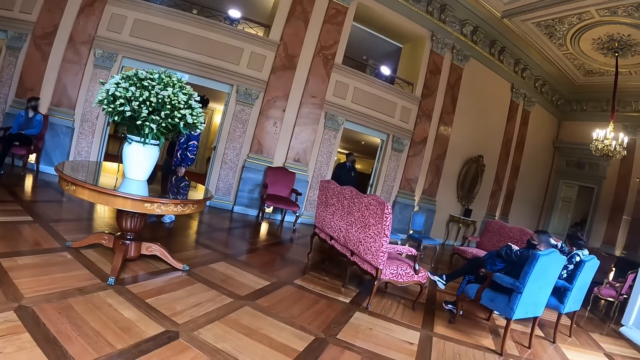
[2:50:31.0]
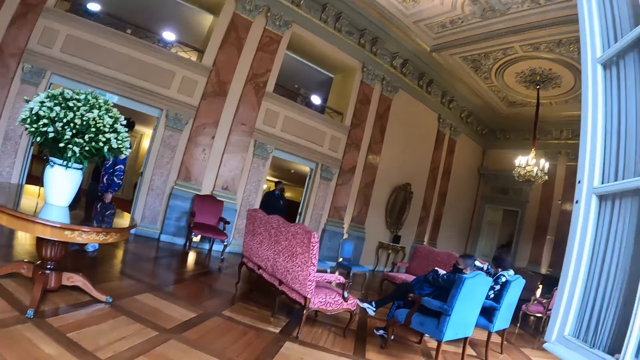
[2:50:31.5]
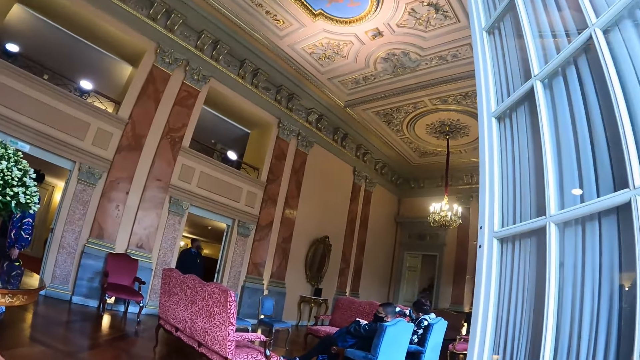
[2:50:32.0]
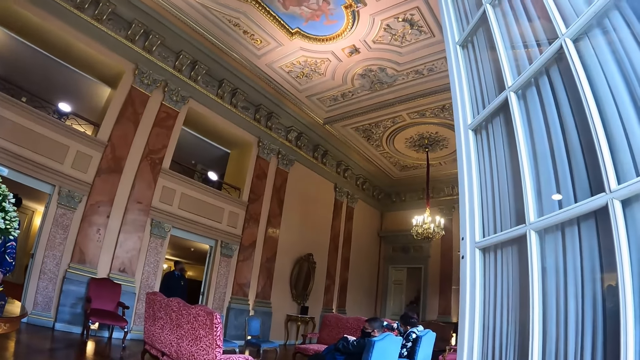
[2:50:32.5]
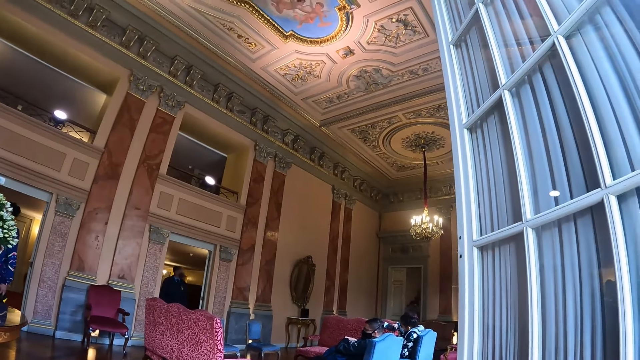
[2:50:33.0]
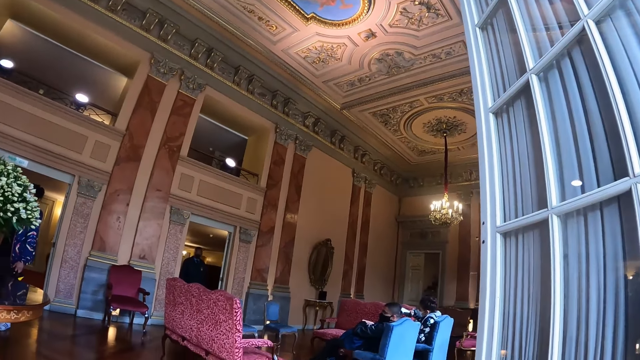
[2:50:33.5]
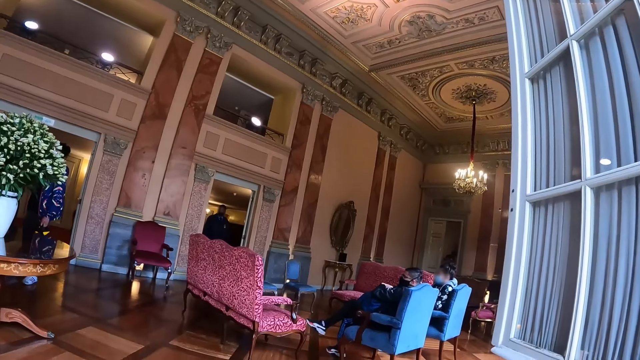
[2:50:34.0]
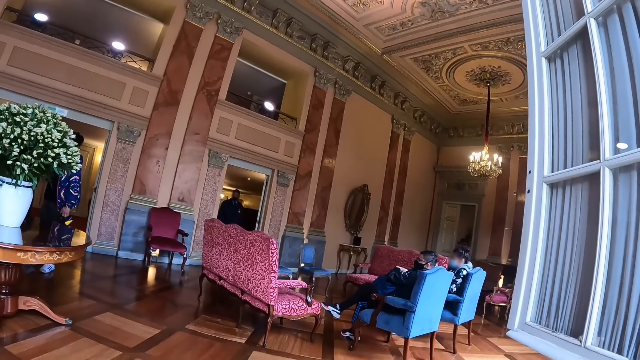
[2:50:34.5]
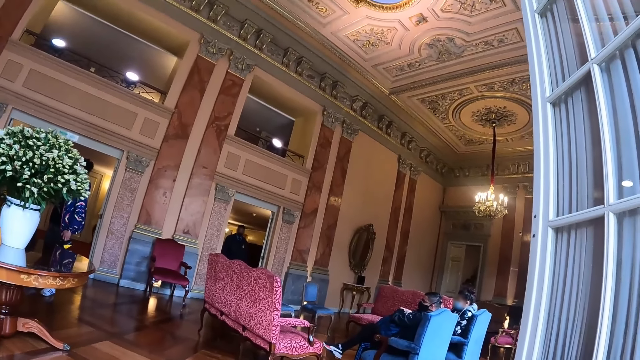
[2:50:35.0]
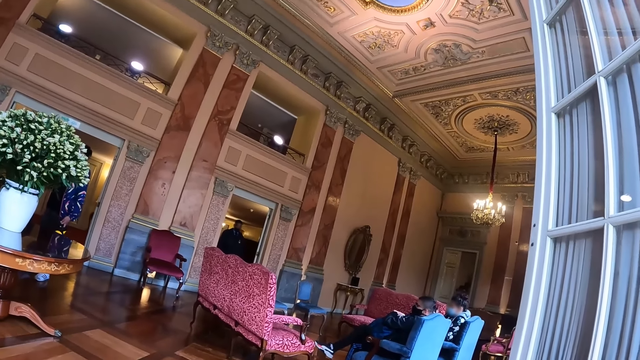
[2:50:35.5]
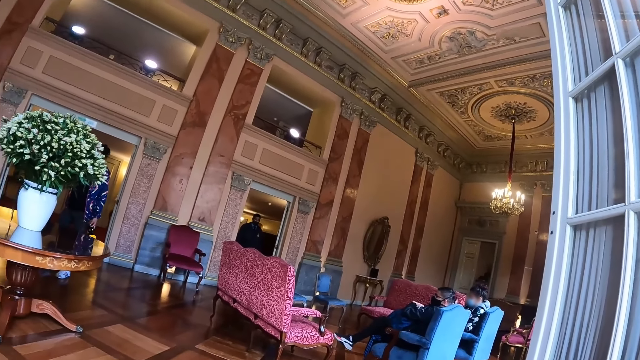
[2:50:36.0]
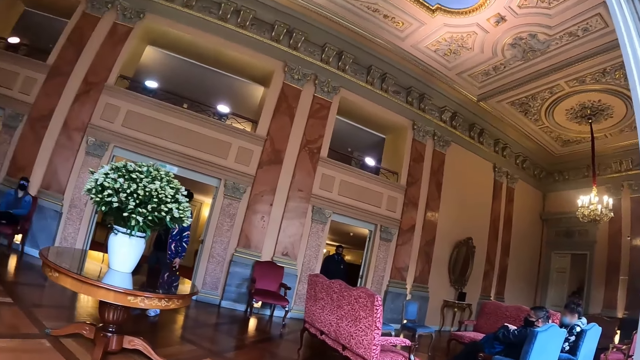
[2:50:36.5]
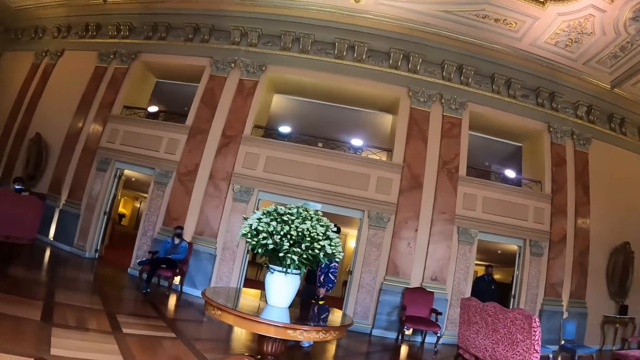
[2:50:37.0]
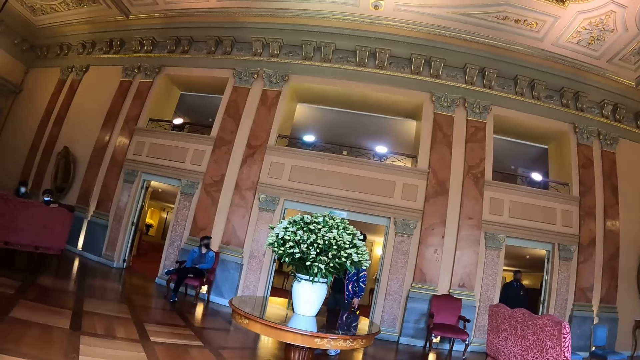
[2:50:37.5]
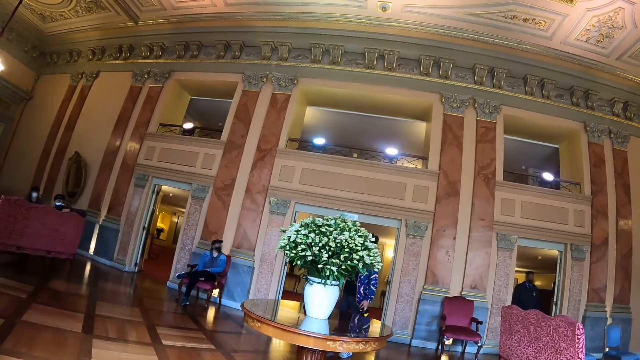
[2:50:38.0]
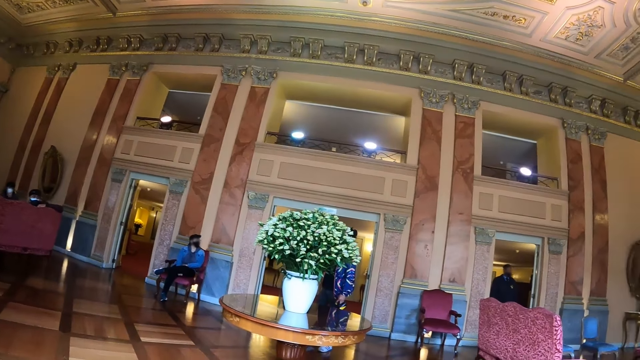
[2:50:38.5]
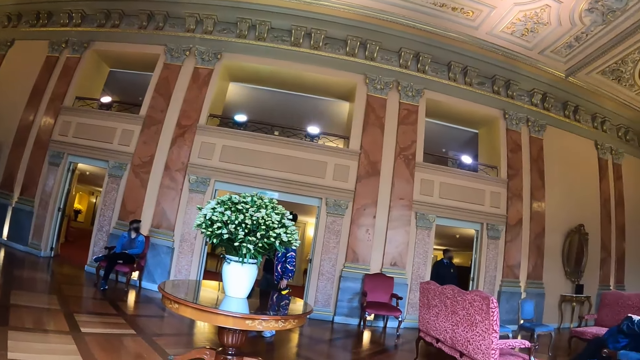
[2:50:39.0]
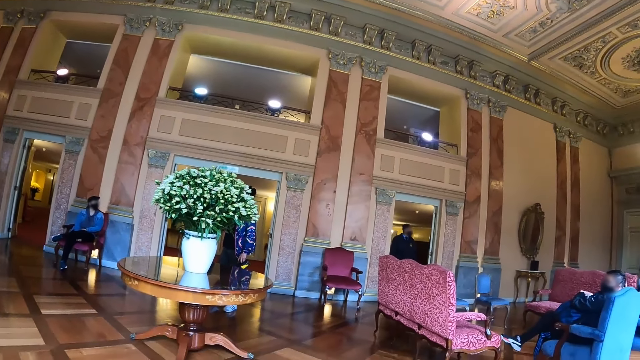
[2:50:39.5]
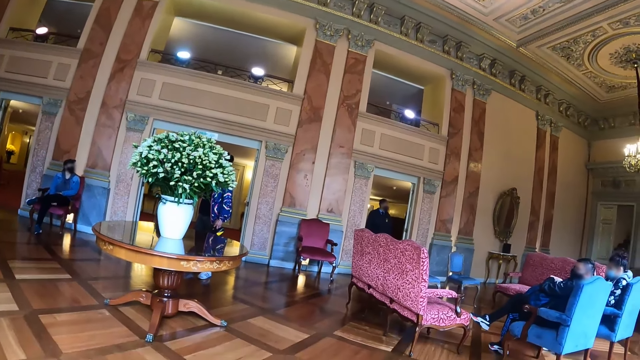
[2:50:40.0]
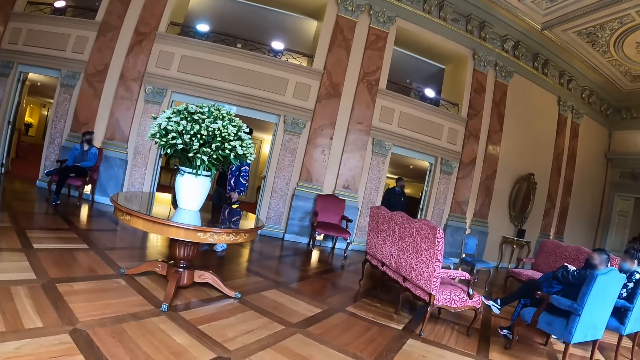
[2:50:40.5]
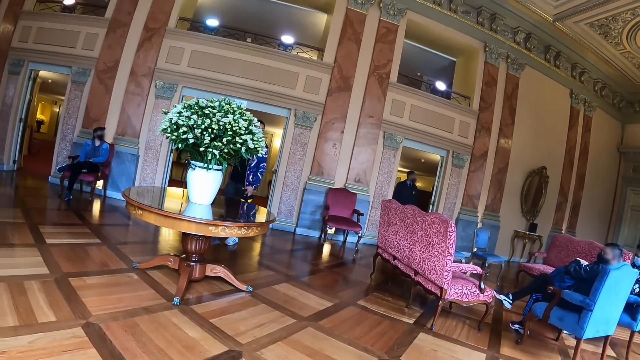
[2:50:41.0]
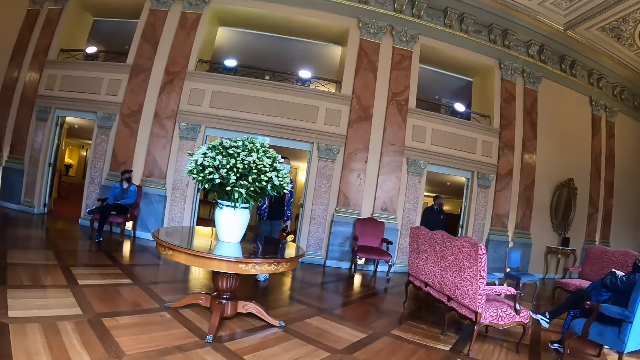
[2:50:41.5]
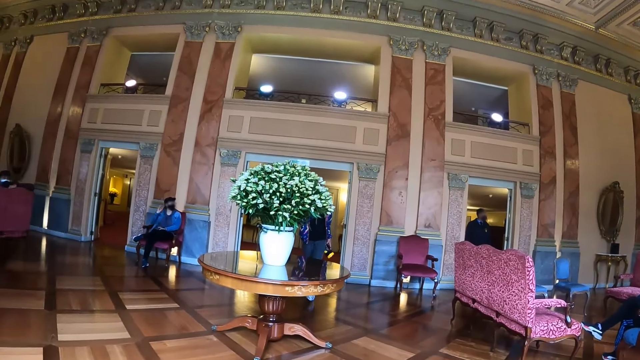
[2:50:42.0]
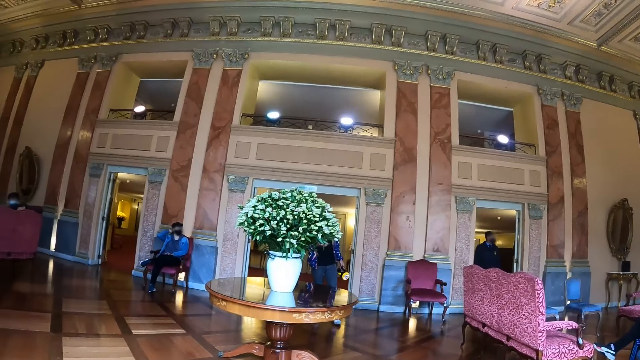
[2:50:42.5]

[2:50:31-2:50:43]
The camera wearer looks left. They look forward.

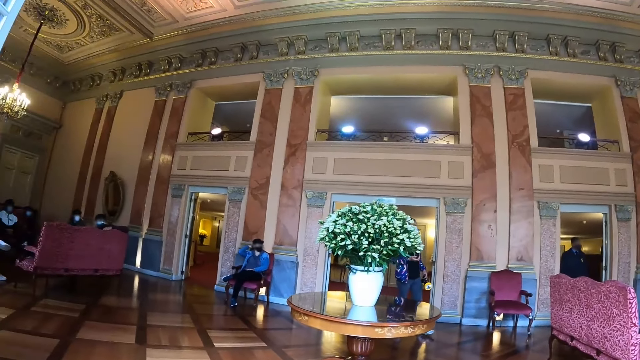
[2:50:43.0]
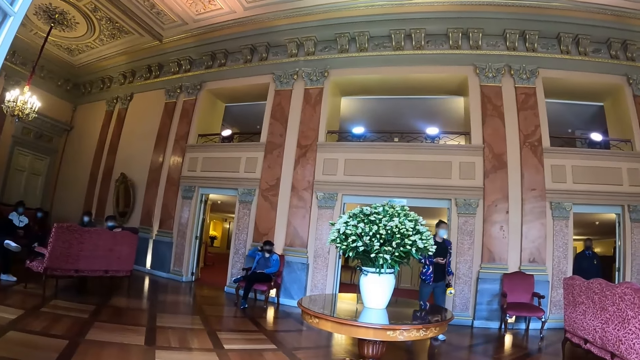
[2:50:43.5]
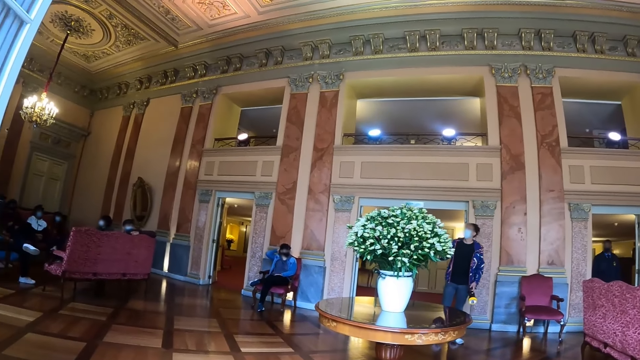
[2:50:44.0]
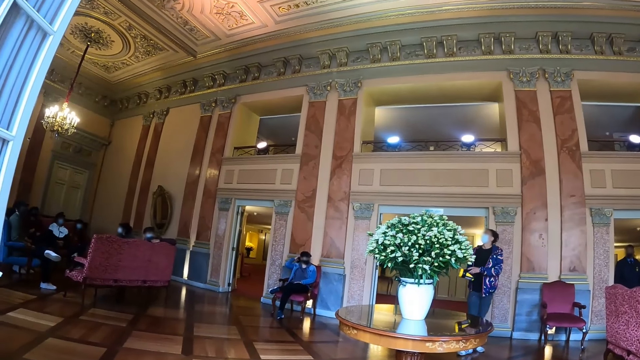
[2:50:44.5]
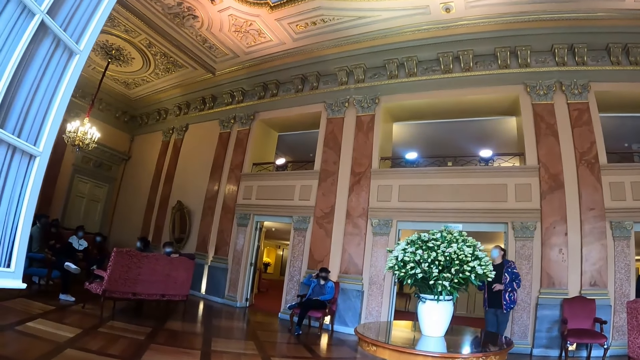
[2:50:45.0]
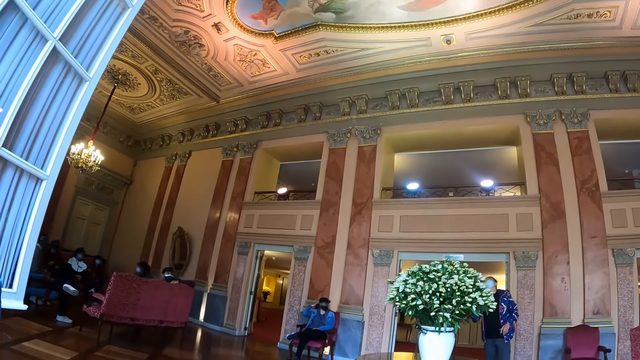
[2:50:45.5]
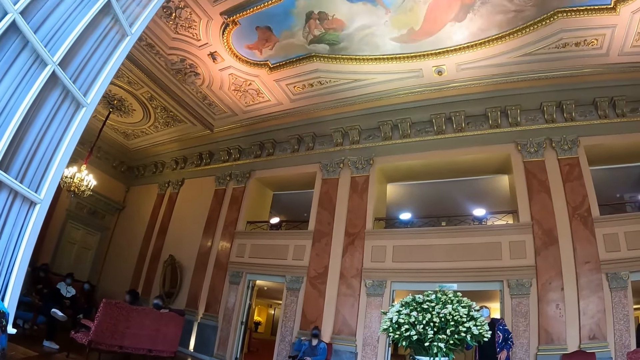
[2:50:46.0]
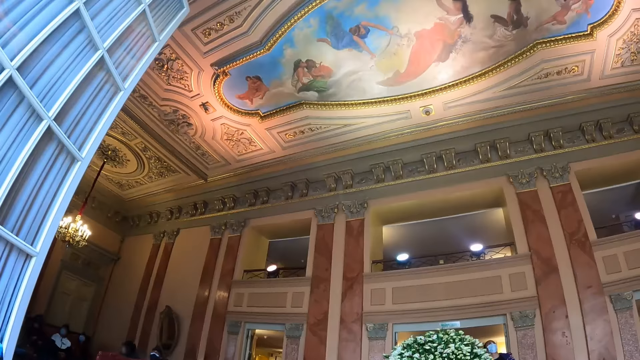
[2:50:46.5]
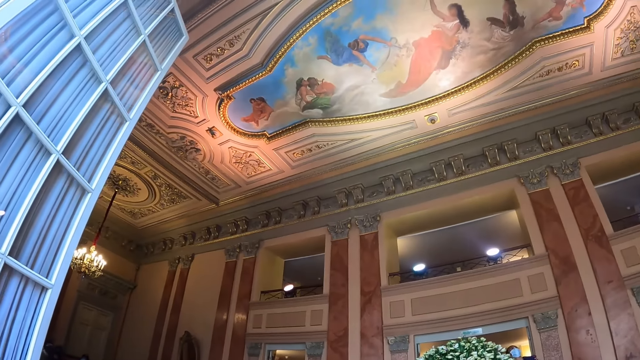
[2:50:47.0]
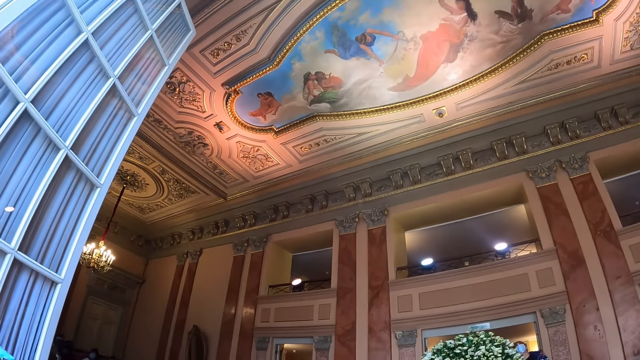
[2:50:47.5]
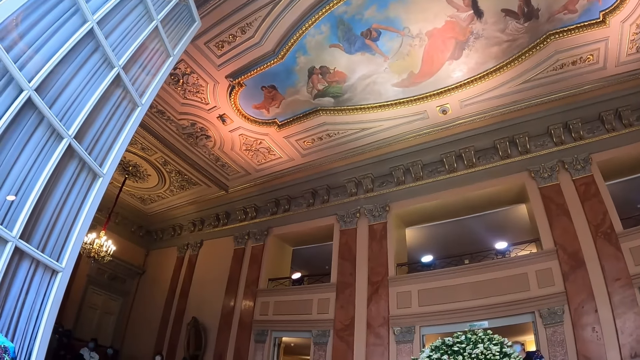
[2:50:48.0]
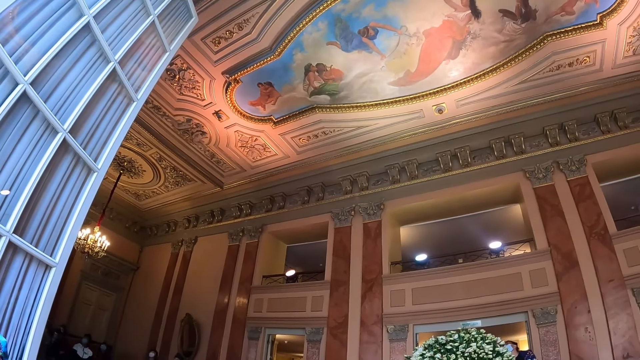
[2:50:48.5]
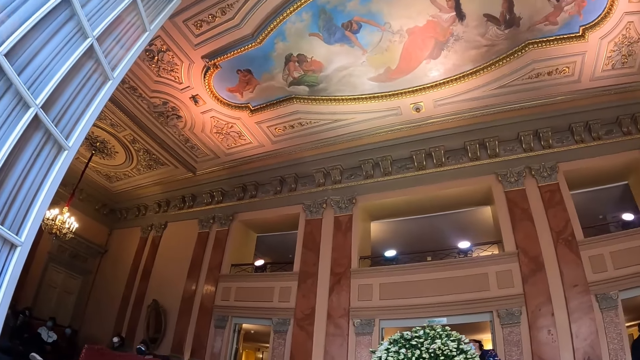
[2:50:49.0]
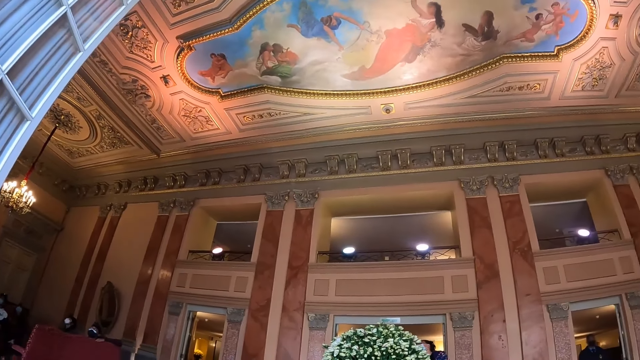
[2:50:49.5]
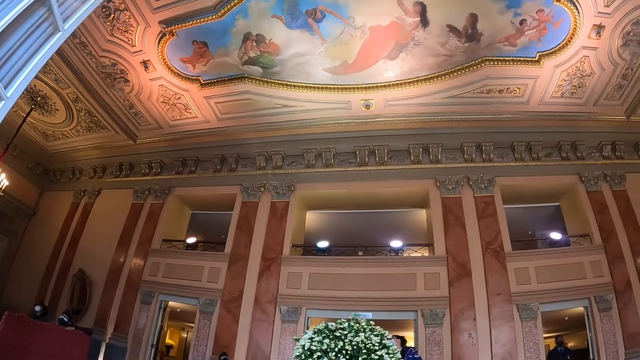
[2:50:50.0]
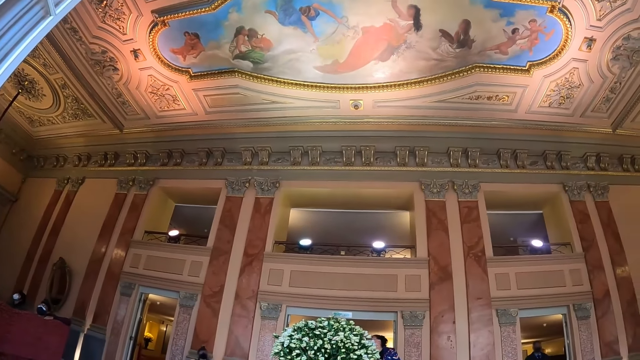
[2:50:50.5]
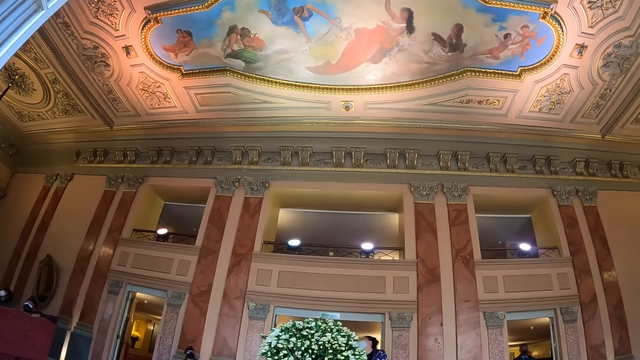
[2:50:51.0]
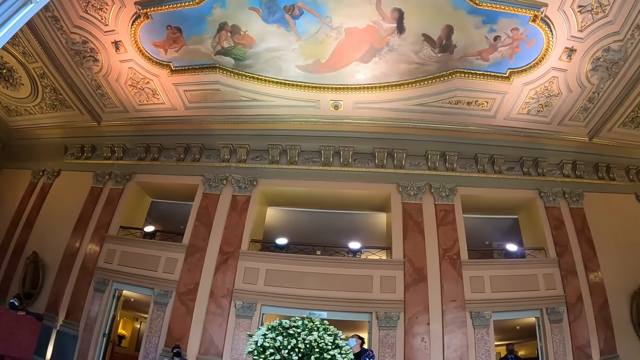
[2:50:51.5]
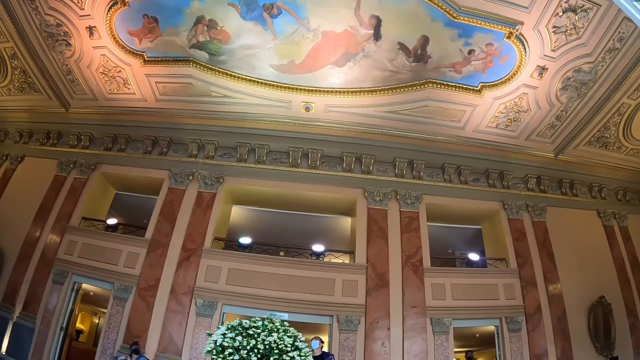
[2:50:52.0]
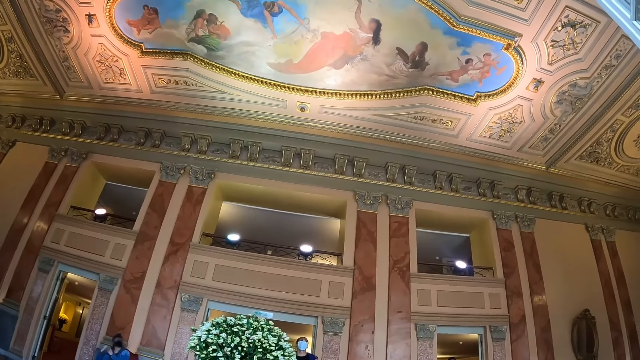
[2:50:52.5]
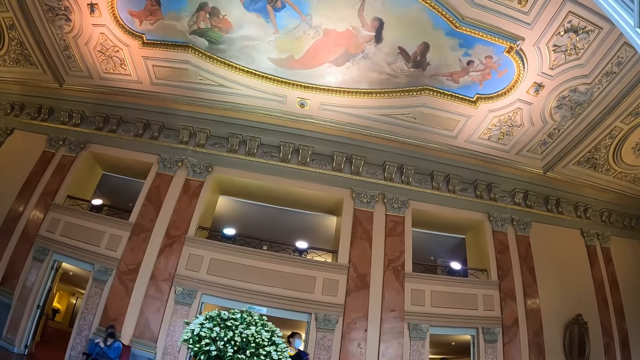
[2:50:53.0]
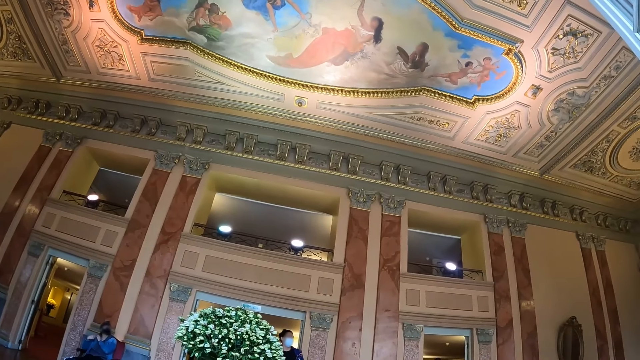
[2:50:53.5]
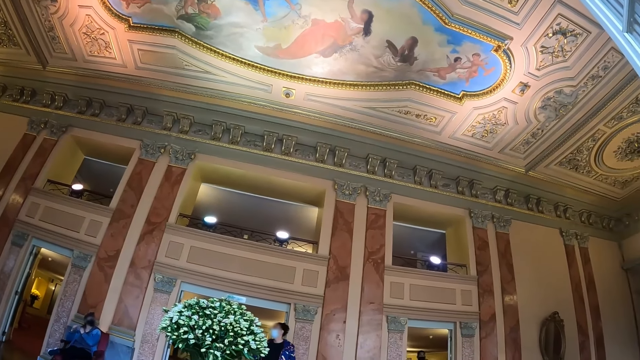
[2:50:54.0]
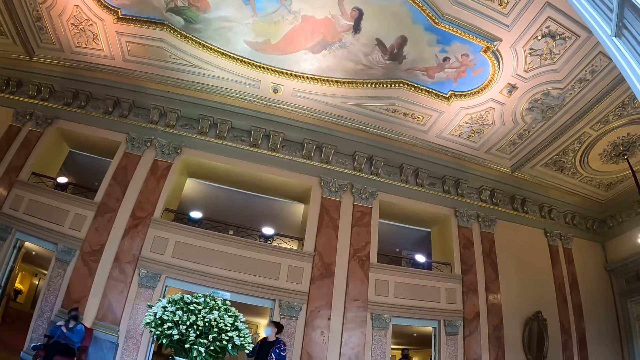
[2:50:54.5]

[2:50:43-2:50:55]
The camera wearer looks left. A man exchanges something to the other hand. The camera wearer looks up. They look around.
